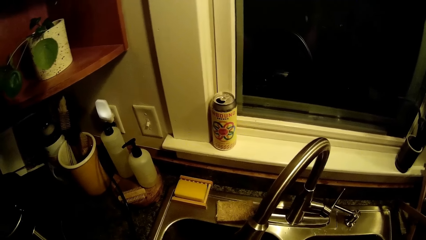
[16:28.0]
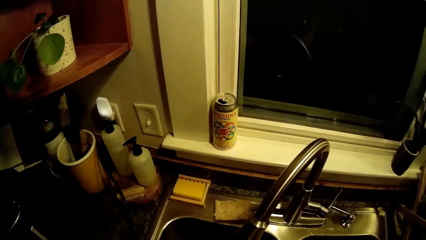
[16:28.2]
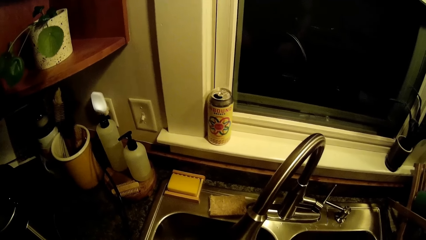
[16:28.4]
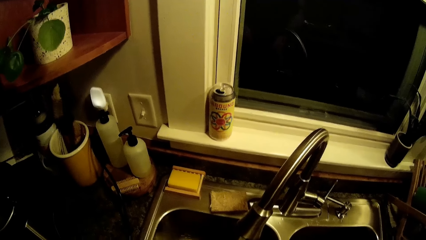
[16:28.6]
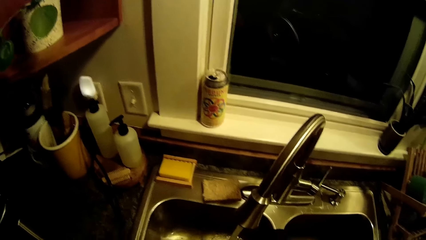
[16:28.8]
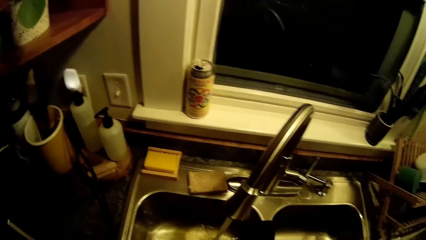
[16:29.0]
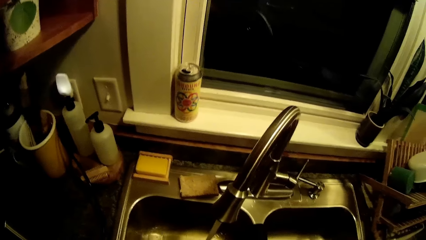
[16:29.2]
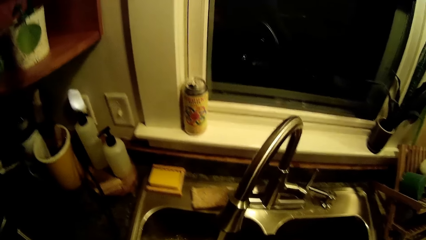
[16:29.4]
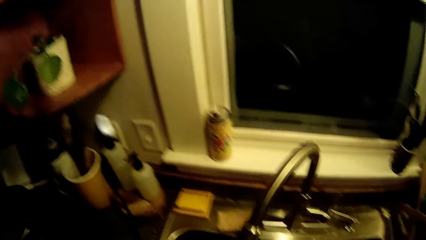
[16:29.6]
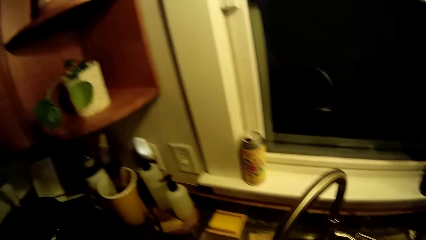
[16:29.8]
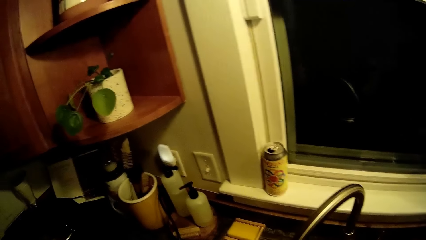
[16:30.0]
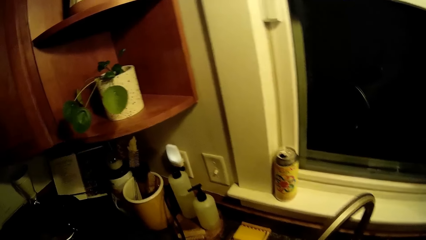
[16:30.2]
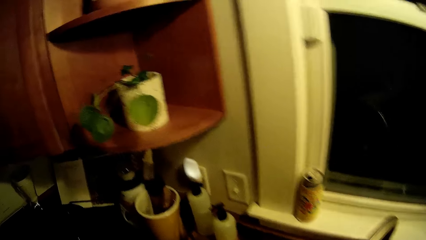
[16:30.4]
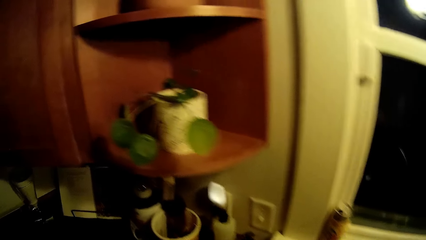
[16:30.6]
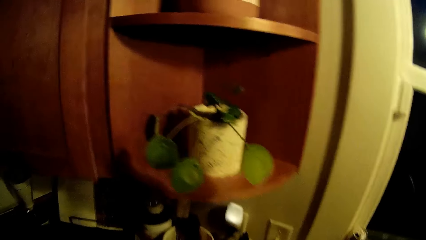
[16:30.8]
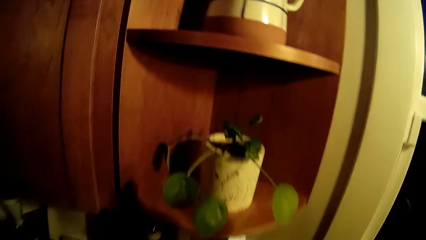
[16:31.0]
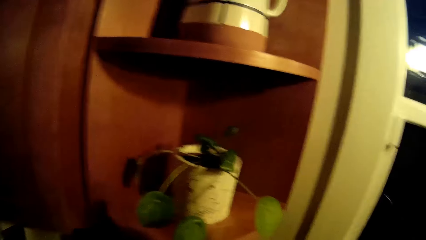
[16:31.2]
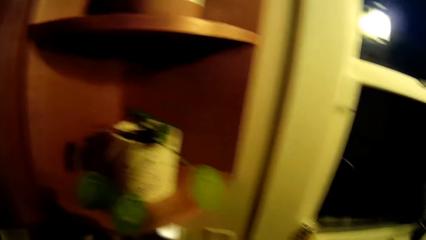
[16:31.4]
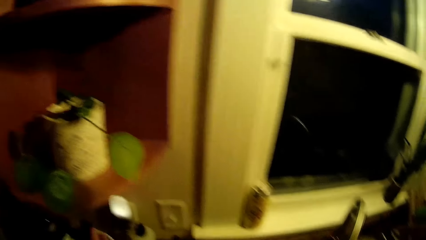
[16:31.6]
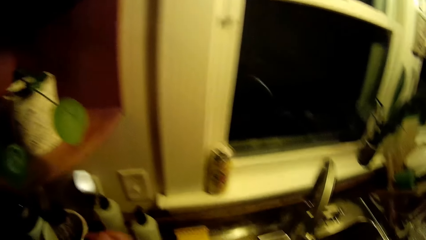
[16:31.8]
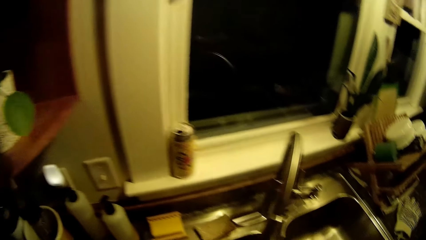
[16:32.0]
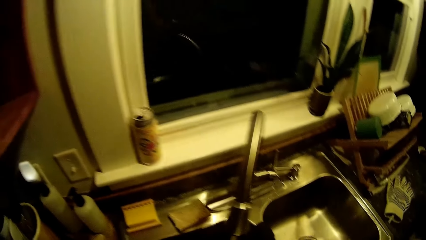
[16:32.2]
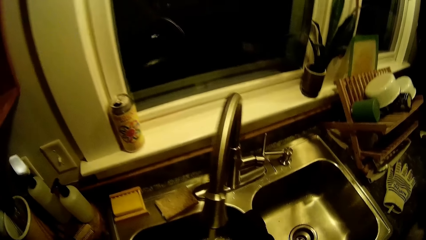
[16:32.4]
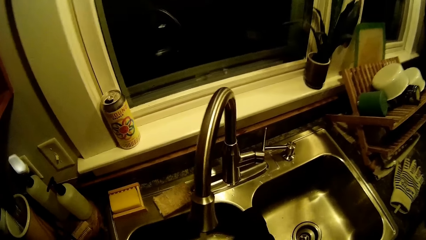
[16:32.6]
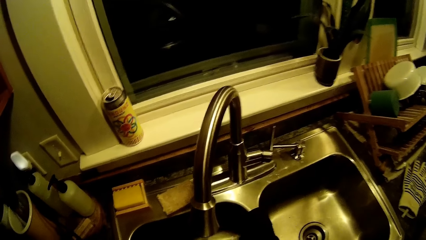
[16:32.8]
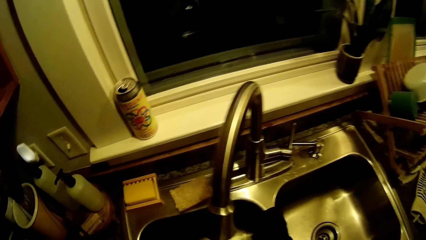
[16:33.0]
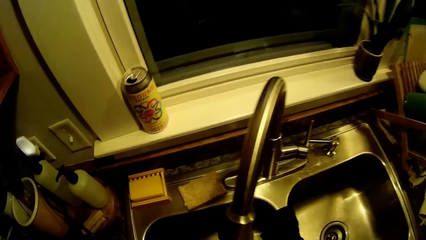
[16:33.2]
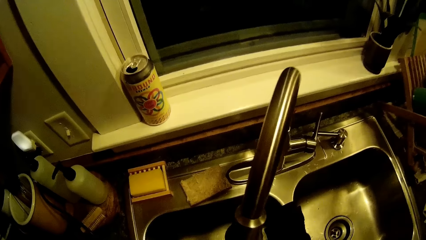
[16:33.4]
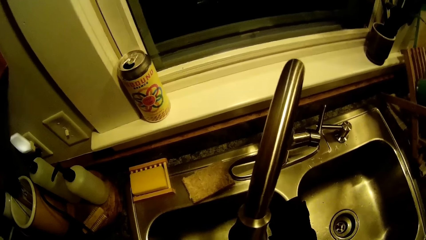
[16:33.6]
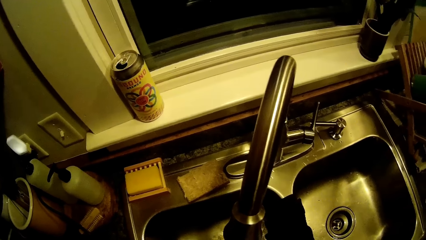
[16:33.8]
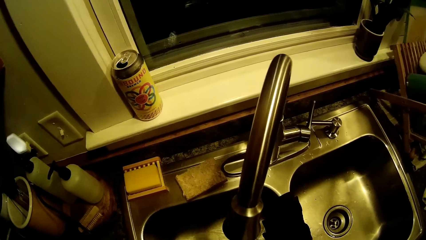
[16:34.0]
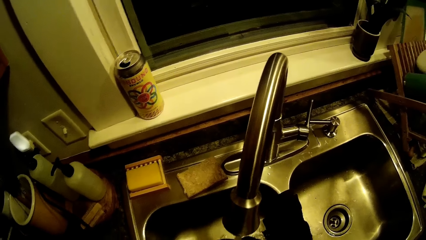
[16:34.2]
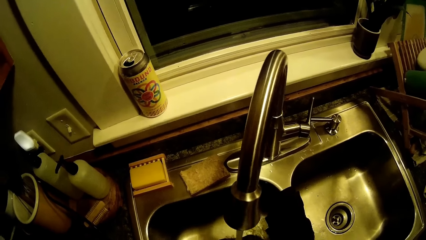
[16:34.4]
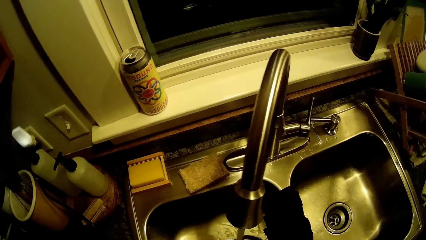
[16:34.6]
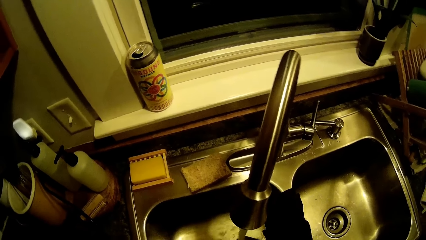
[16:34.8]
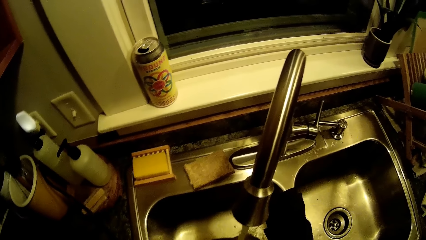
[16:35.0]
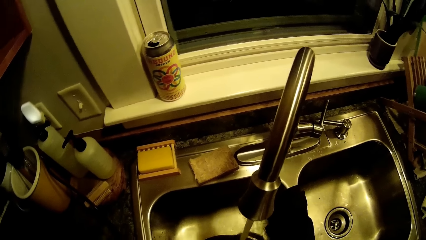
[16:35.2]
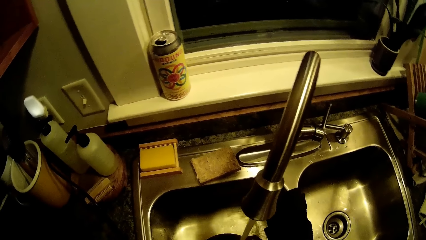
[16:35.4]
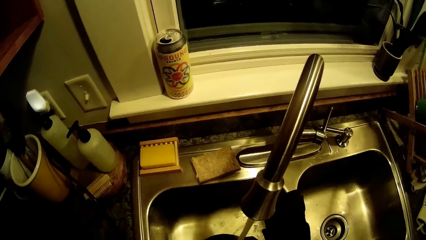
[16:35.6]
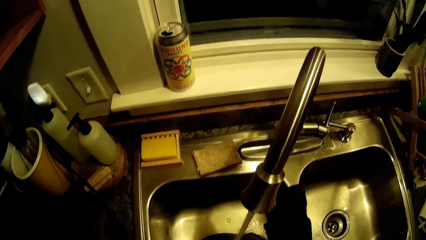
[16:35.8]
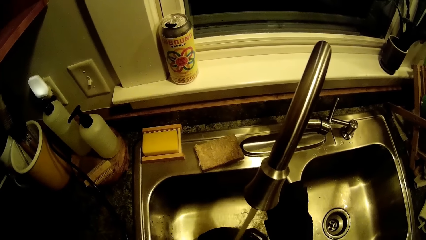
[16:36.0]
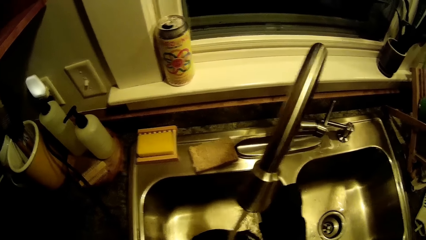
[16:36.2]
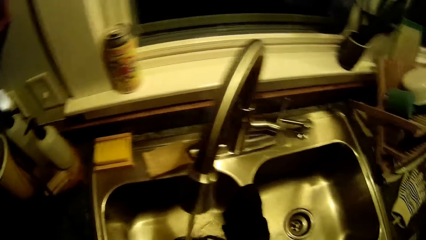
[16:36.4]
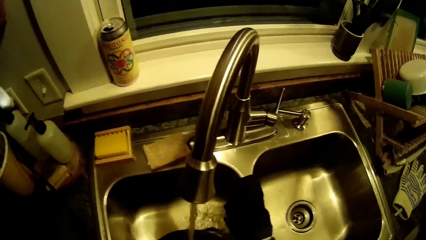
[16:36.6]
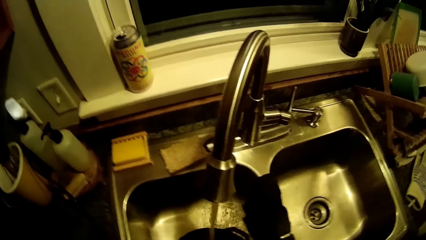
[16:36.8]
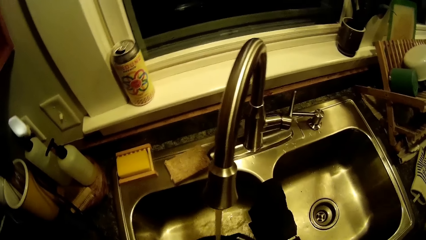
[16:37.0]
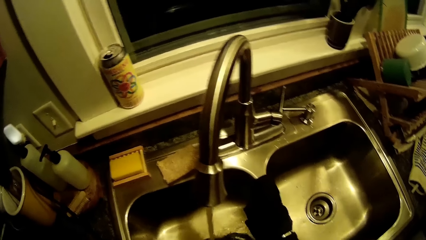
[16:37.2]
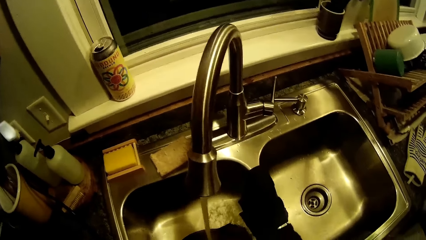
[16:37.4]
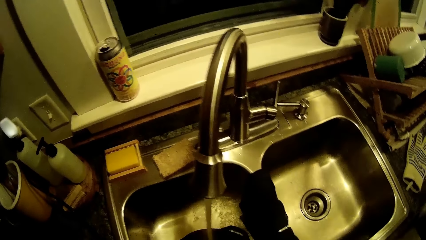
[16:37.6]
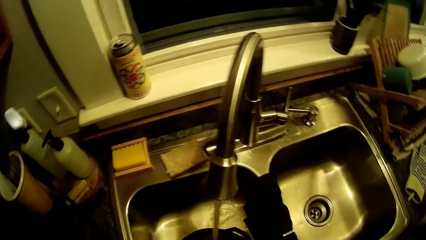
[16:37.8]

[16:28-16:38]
The camera wearer walks around the kitchen. He touches a water flask on the kitchen counter with his right hand. He washes the utensils. He washes the pot with a brush in the kitchen sink with his right hand.

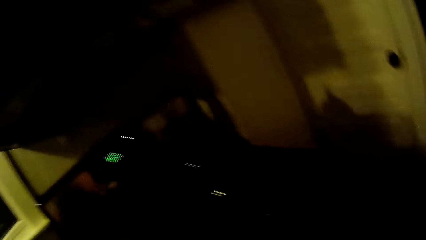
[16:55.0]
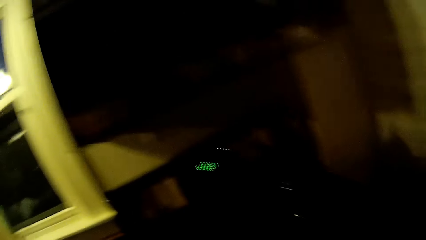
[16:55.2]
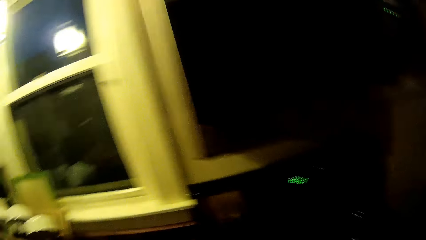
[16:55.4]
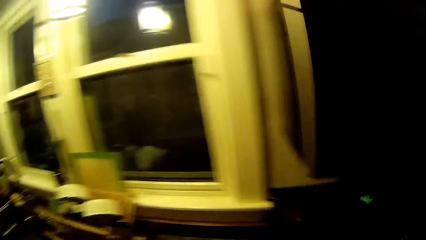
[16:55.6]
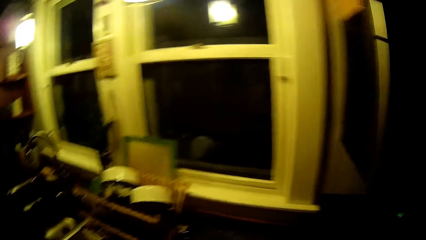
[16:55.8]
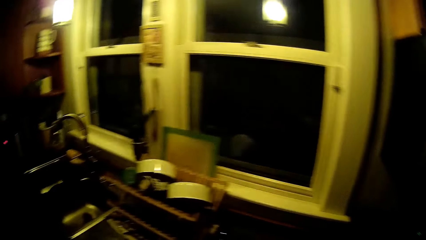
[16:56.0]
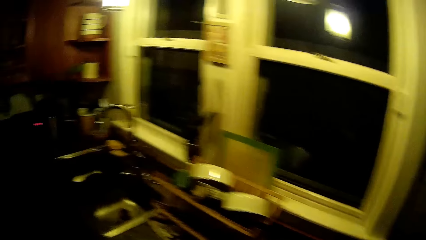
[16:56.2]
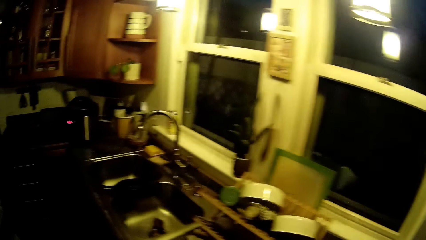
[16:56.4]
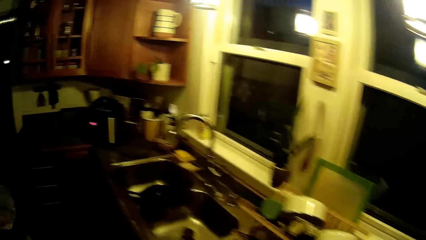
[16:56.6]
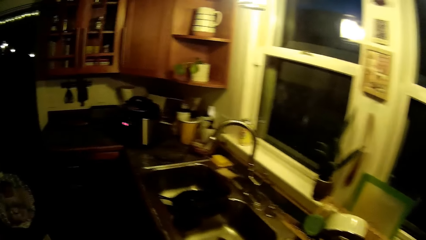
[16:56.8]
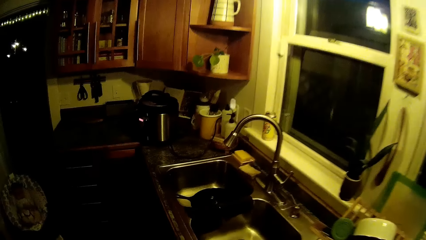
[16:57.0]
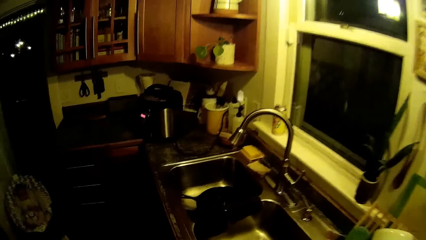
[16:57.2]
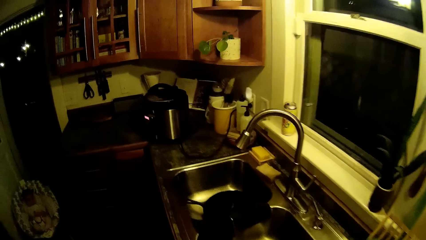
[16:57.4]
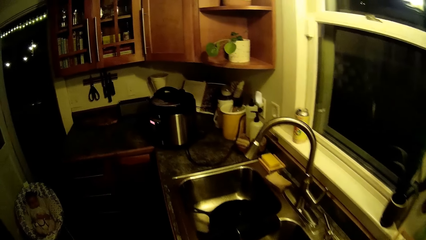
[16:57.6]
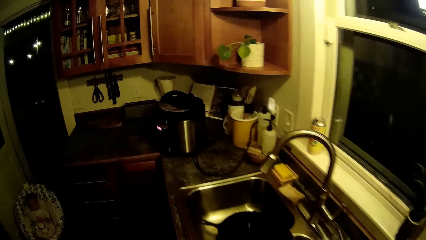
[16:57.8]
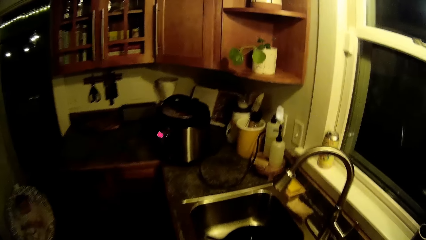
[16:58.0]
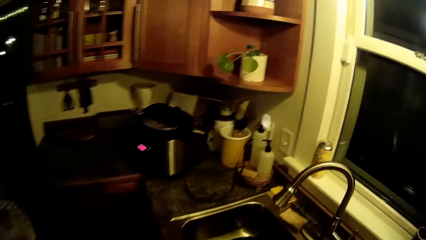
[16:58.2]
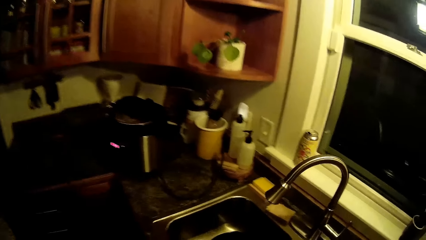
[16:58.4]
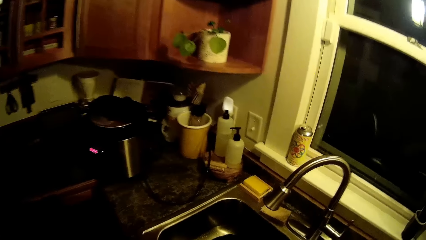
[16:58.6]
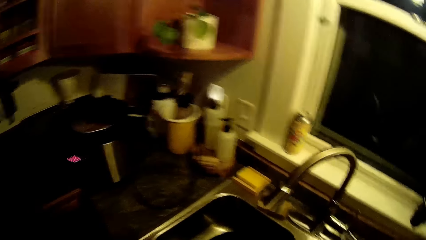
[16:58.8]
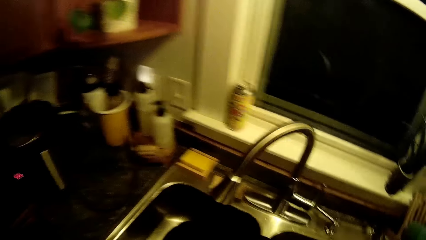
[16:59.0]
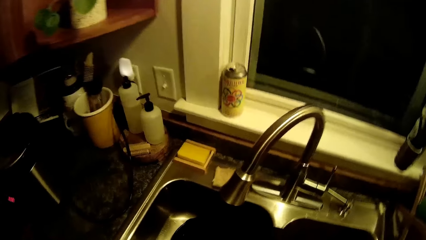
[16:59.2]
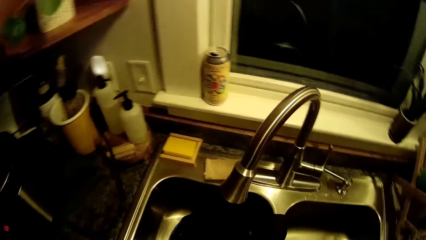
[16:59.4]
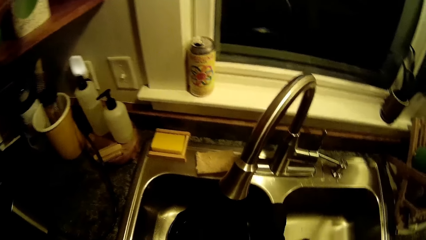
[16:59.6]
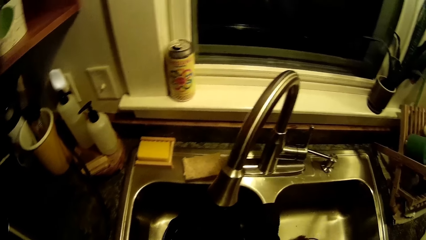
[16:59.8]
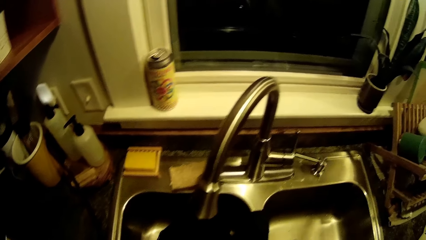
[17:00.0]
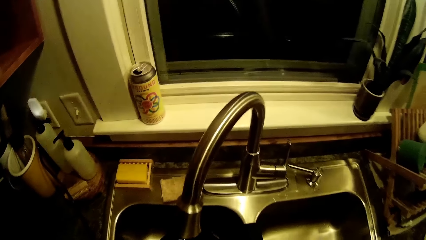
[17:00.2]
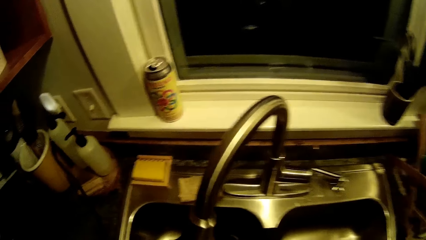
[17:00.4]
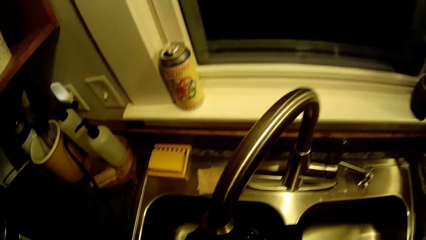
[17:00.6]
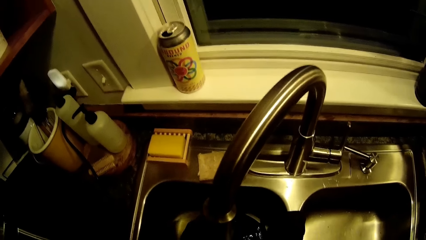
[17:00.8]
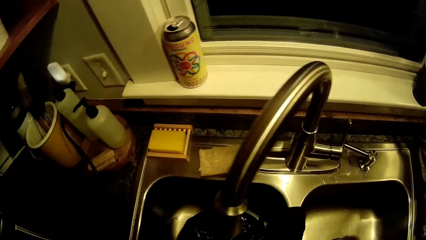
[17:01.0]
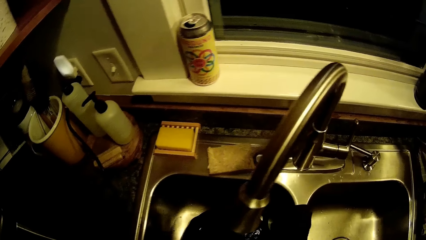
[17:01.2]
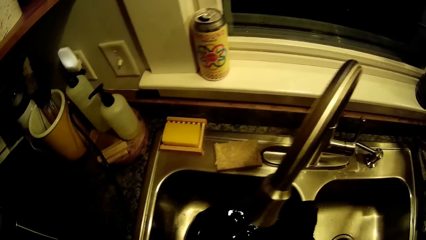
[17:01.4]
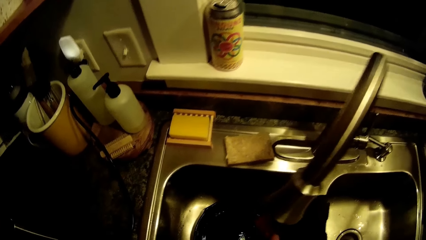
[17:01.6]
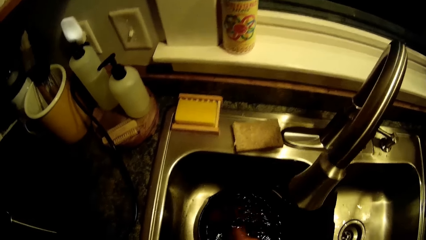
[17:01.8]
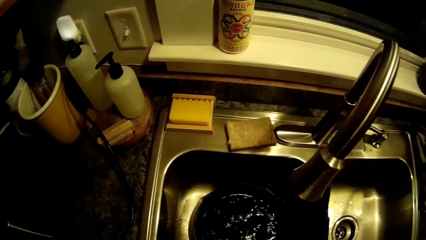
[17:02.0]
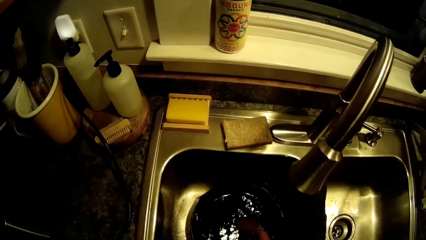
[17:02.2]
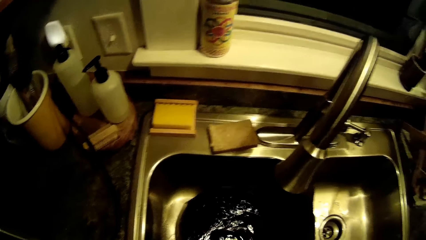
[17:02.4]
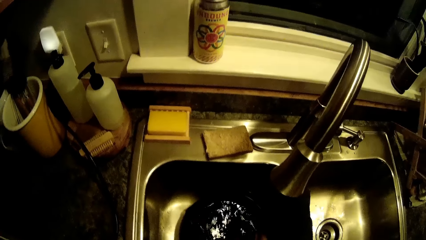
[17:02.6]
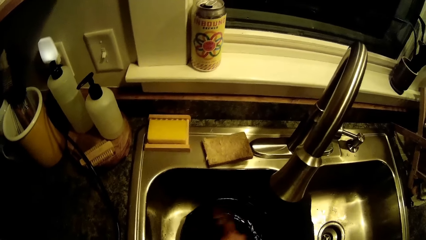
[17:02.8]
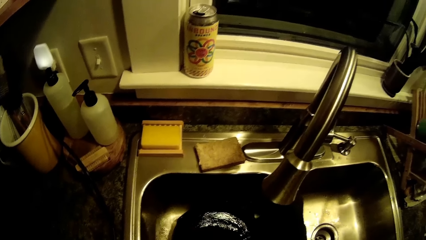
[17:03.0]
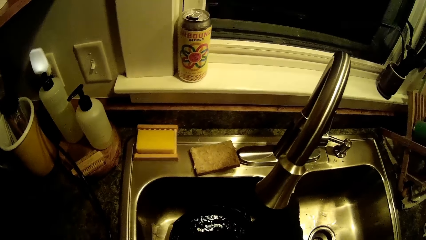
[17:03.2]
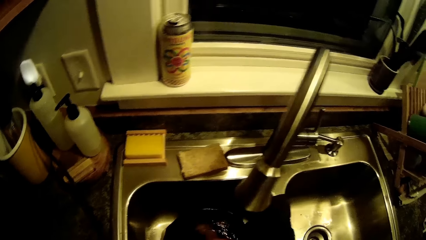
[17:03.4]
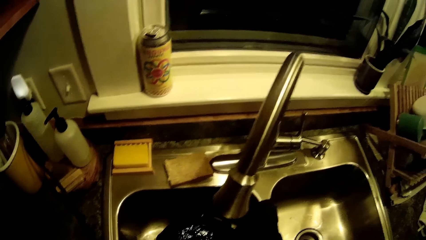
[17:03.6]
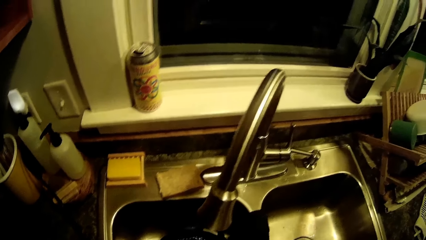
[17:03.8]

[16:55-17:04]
The camera wearer walks around the kitchen. He picks up the brush from the kitchen sink with his right hand. He washes the pot under the tap in the kitchen sink with the brush in his right hand.
